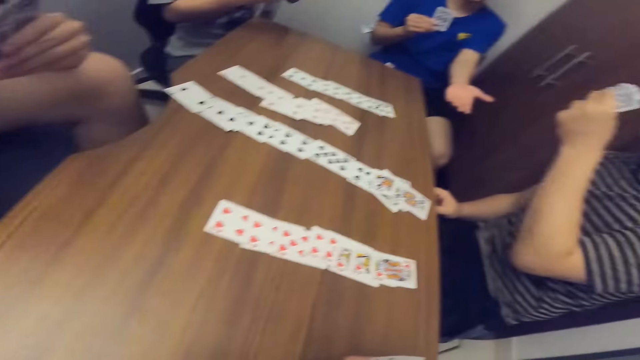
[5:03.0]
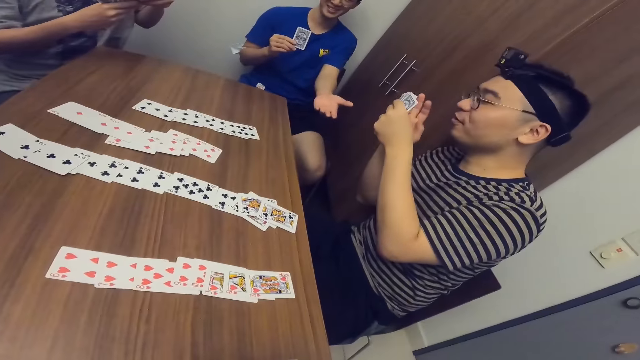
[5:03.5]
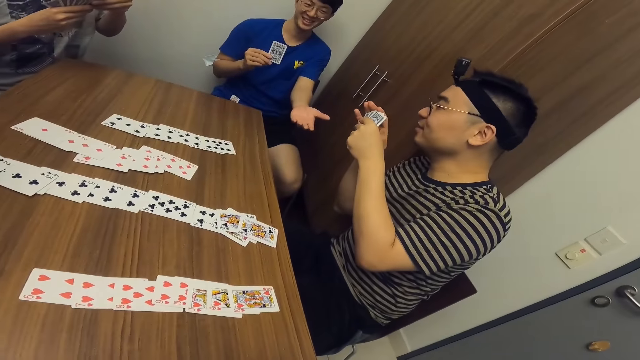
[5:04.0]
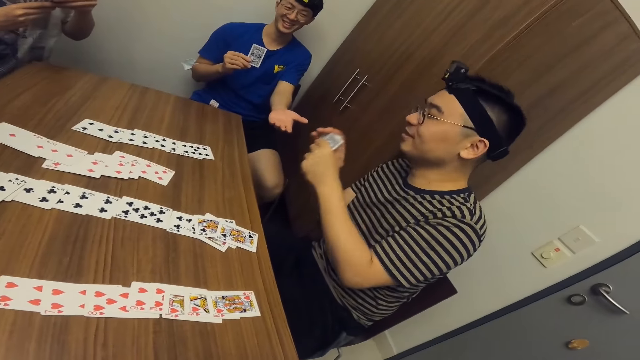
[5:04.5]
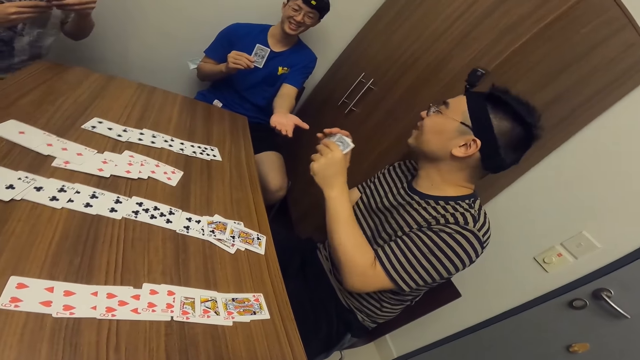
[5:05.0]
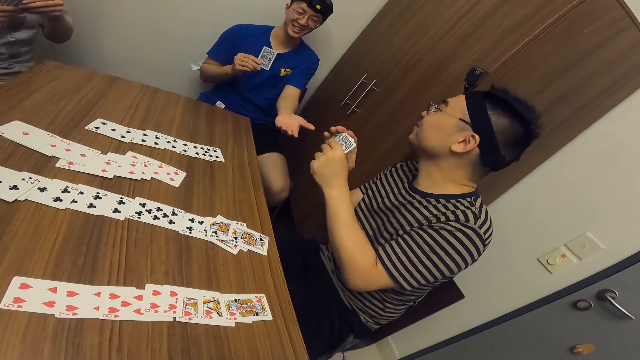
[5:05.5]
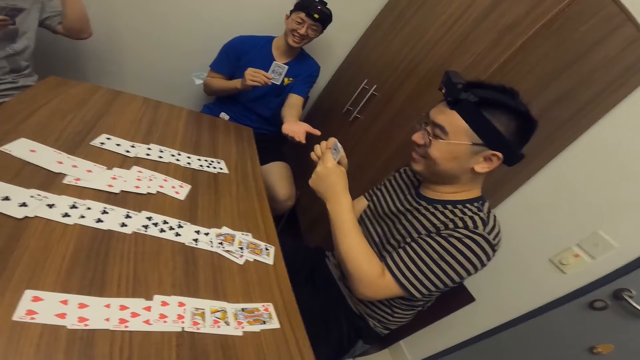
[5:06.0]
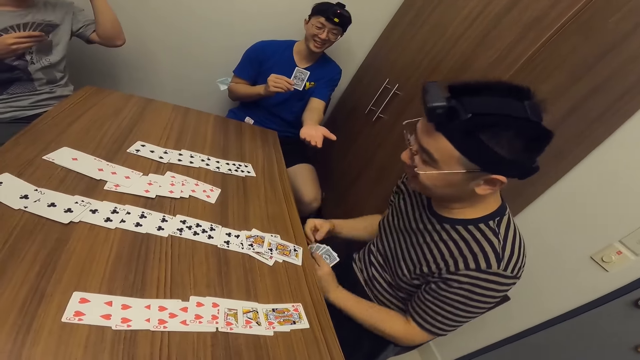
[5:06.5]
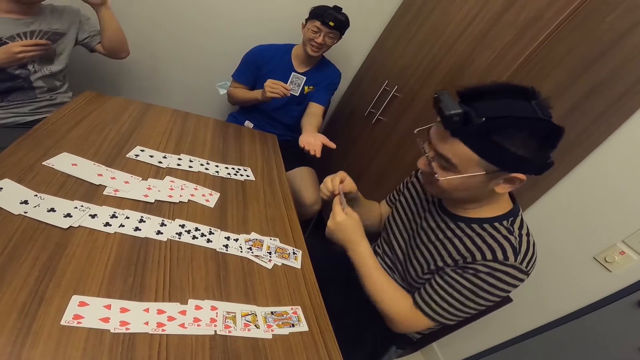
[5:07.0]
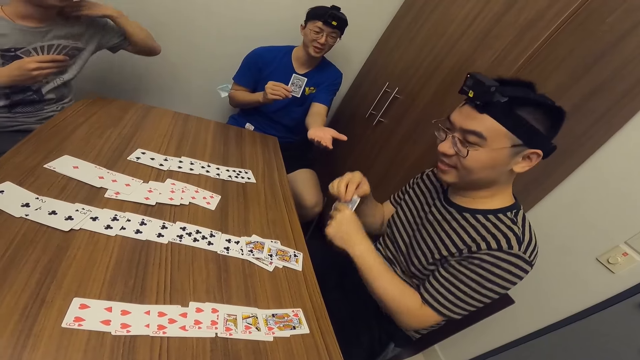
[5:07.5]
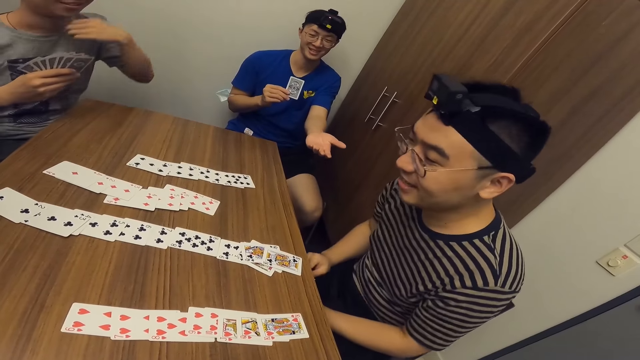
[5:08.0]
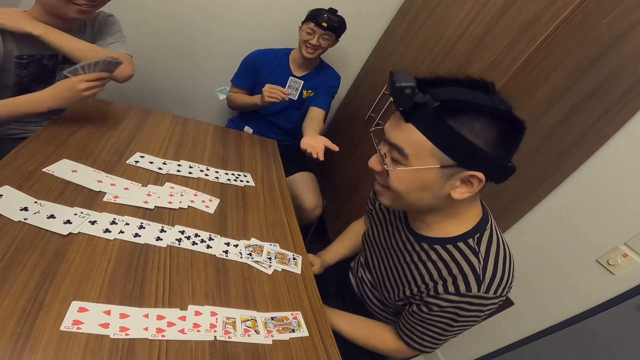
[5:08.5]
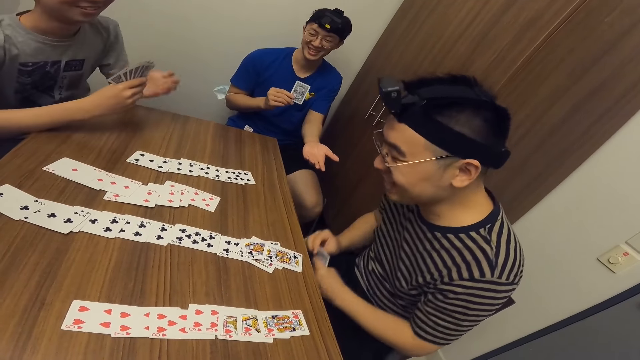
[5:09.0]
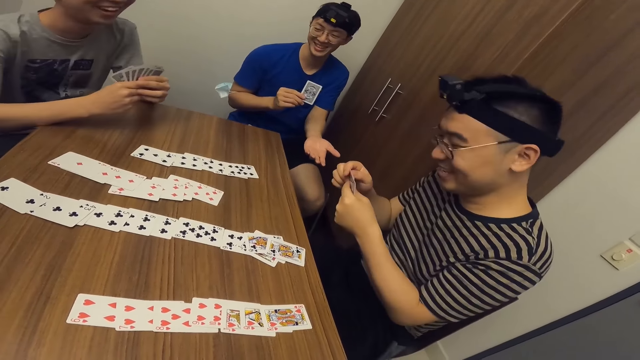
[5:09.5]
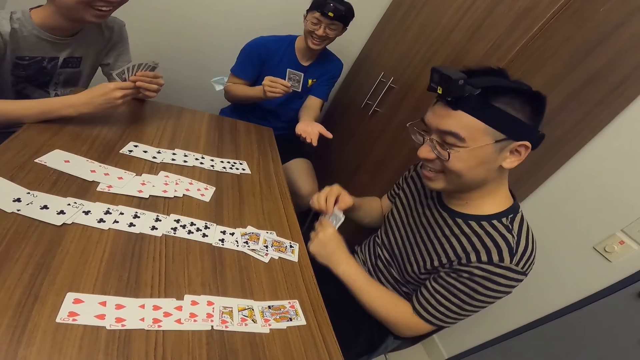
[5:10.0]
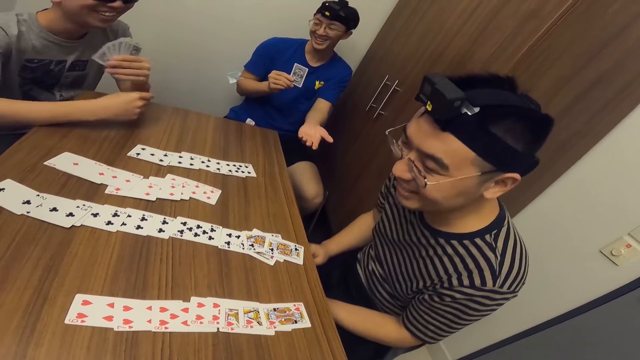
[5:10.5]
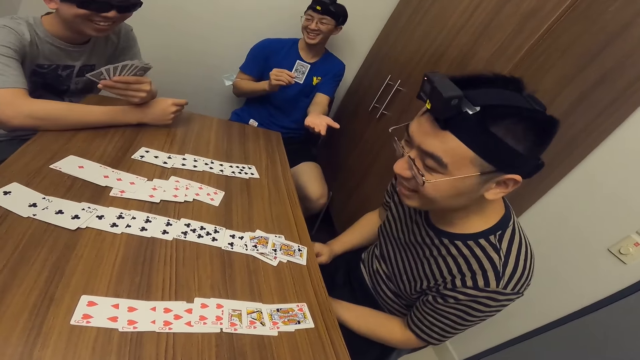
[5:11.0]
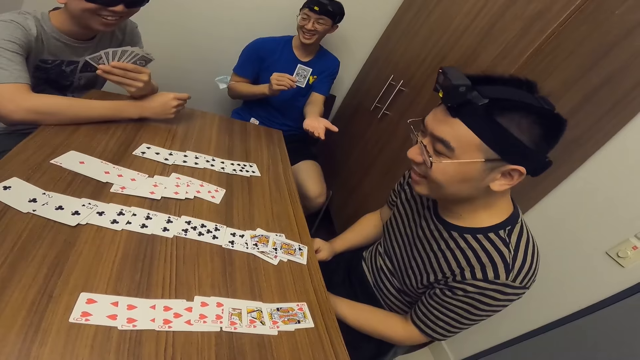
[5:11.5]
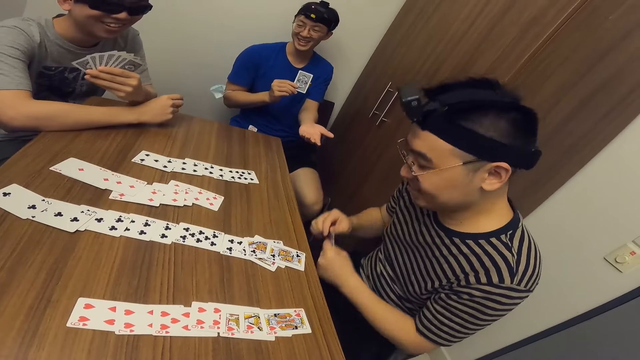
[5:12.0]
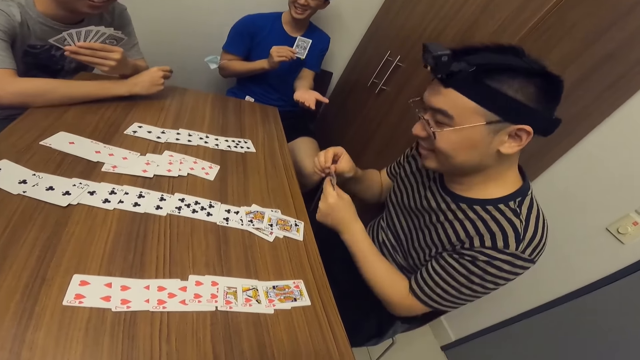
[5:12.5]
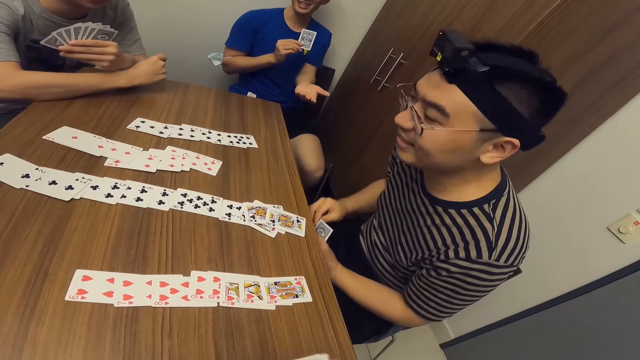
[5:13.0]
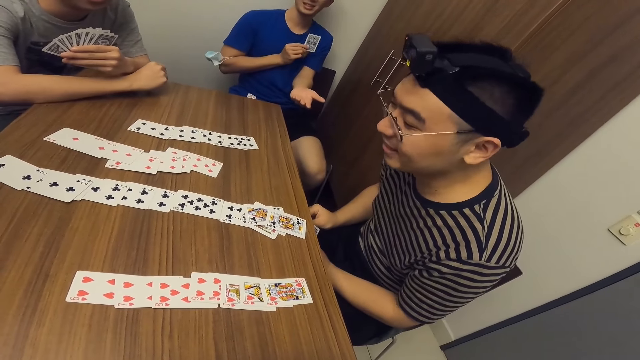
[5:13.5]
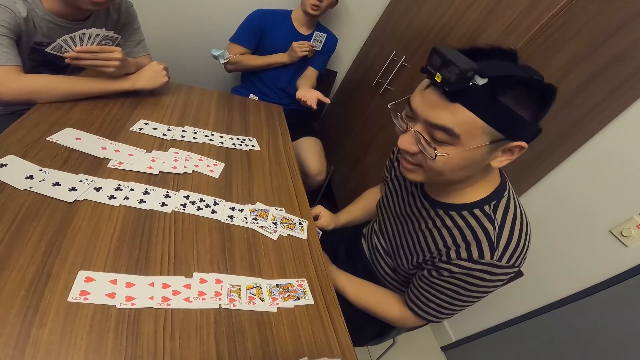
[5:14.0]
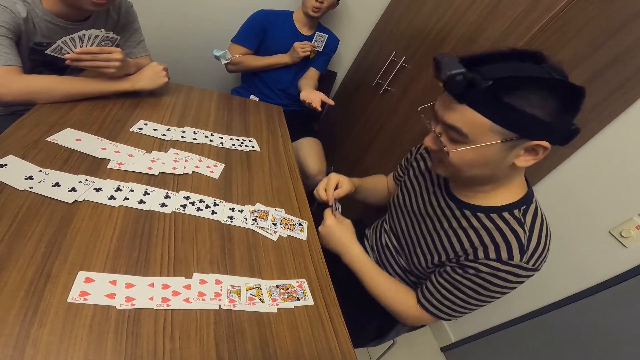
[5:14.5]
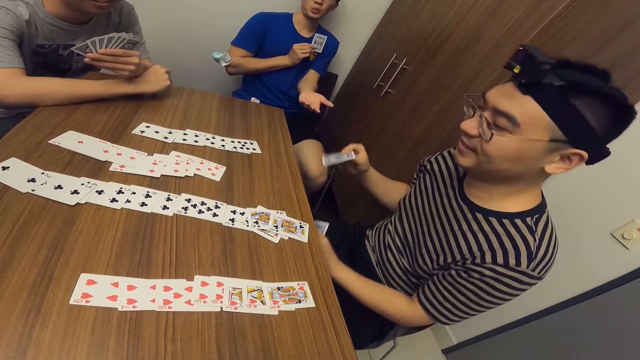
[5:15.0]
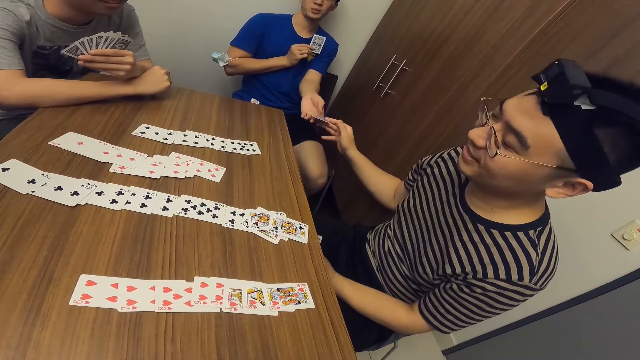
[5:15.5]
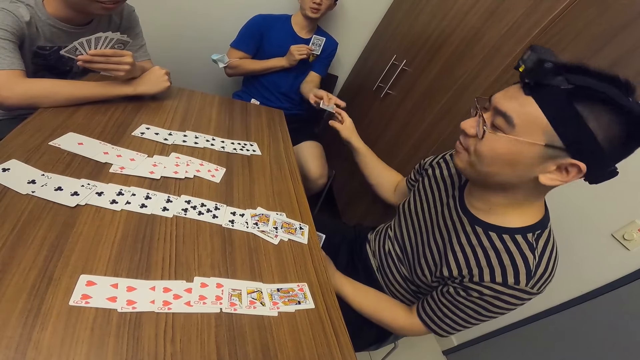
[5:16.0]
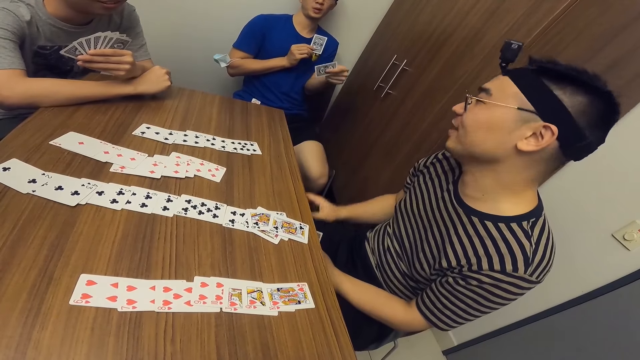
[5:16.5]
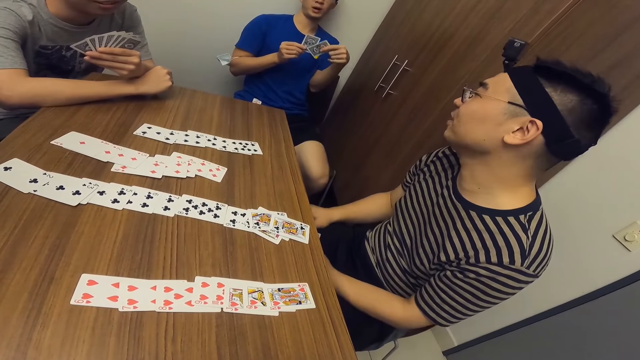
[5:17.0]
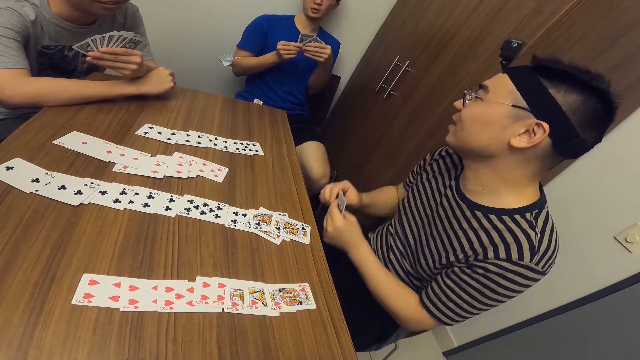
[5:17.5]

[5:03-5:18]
The camera wearer looks to the other side. A man talks. Another man leans on the table. A third man laughs. The first man talks. The first man passes a card to the third man with his right hand. The third man collects the card from the first man with his left hand.

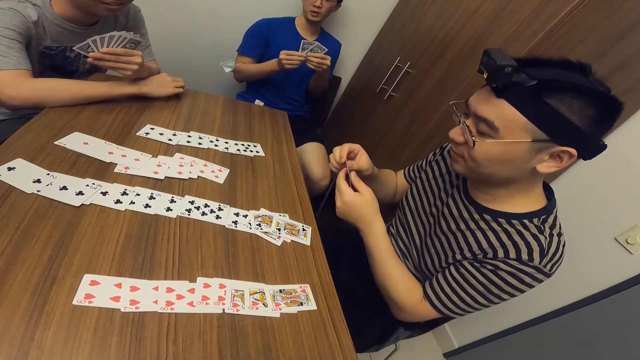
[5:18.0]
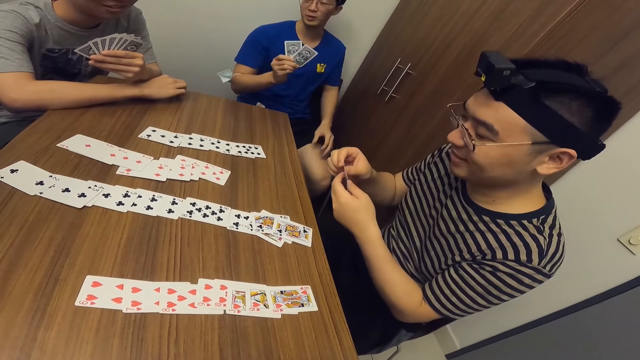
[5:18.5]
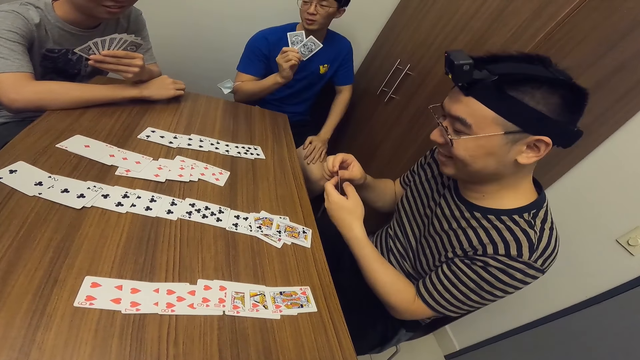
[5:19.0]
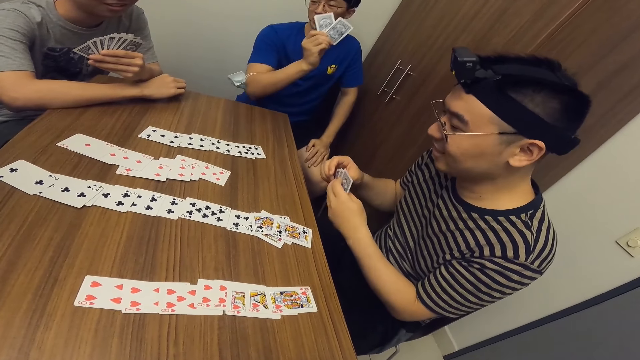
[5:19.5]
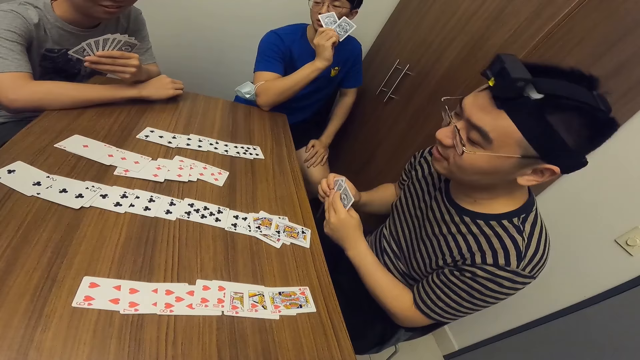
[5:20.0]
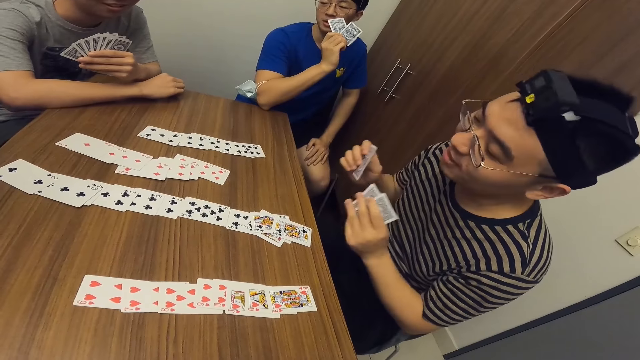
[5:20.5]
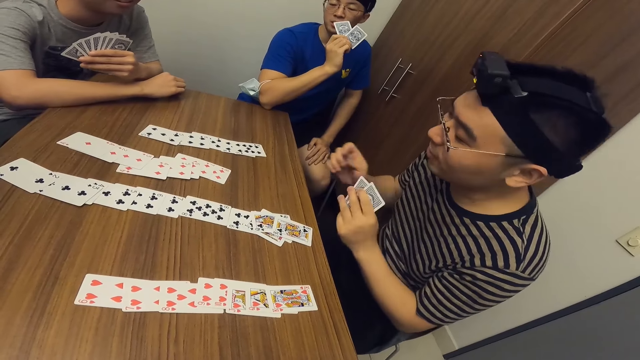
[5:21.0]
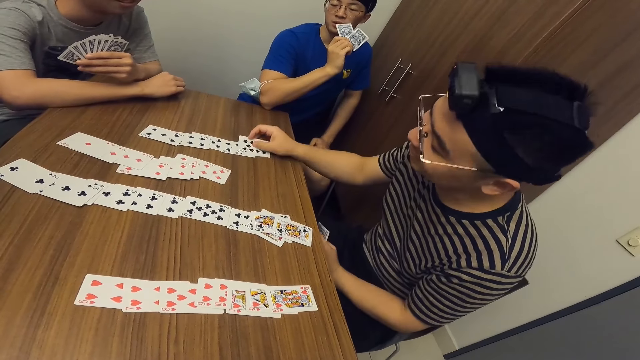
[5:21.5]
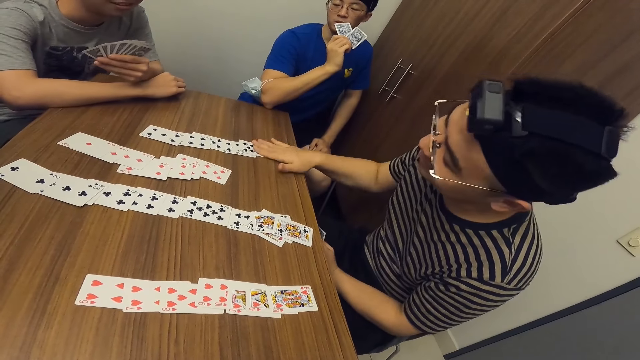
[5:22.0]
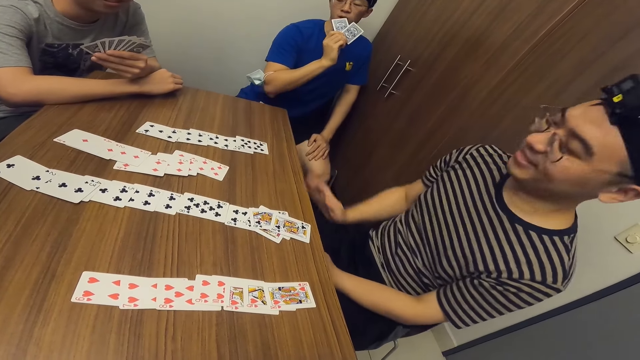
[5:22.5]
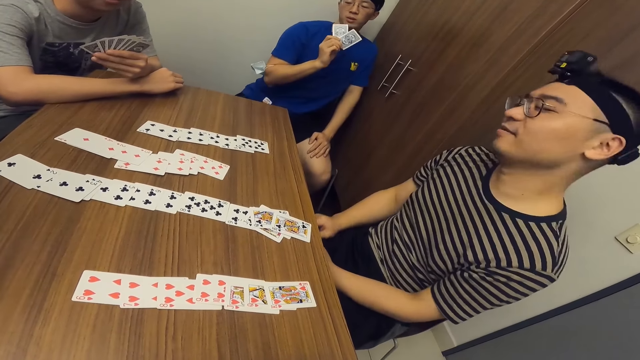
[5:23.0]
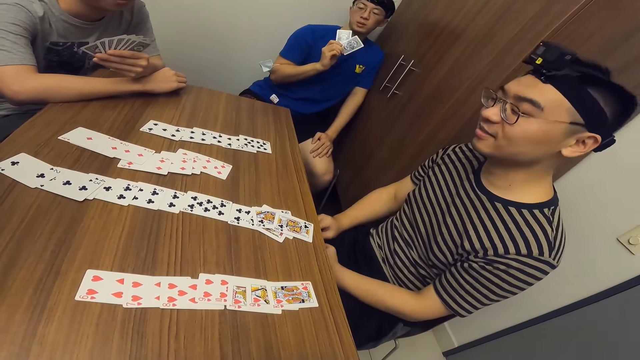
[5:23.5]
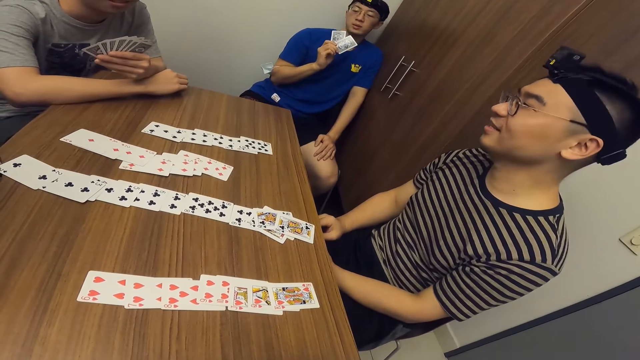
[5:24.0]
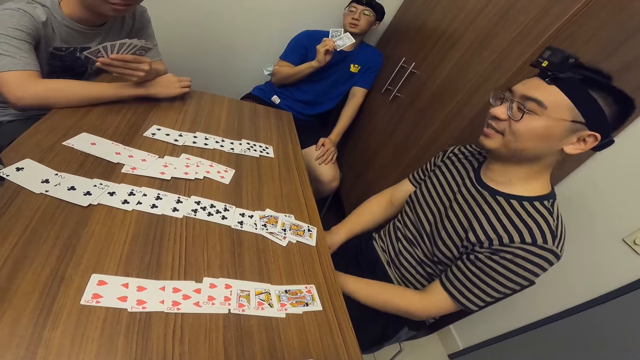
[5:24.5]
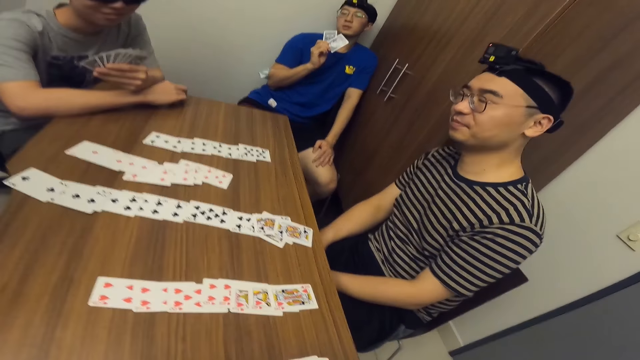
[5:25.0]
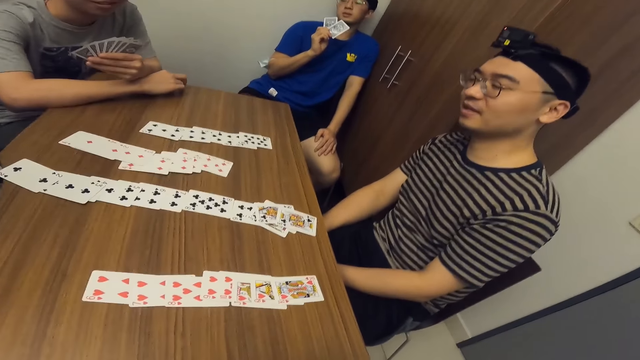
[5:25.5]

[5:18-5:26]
A man talks. The man places a card on the table with his right hand.
